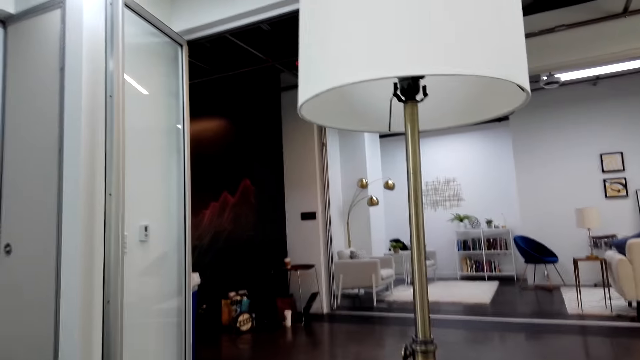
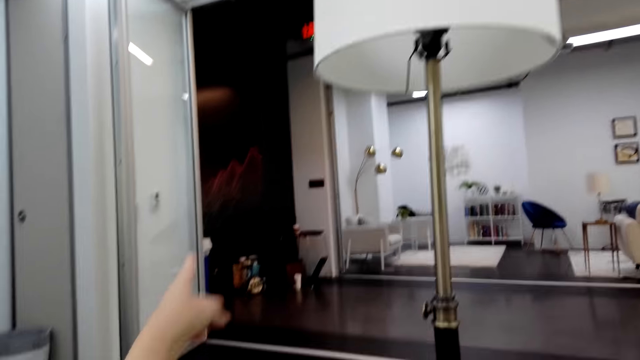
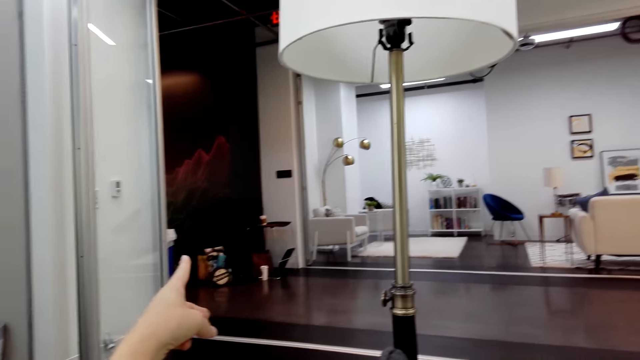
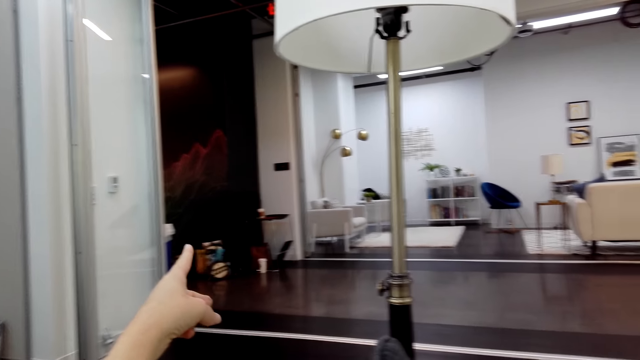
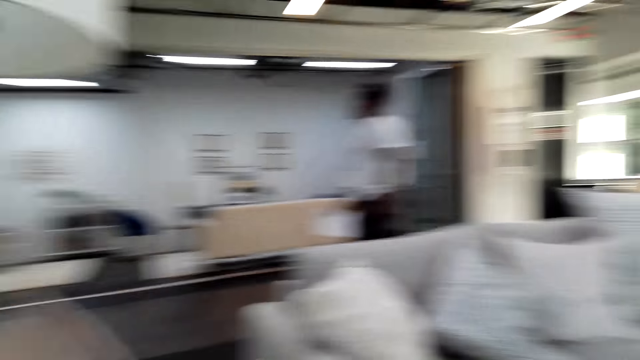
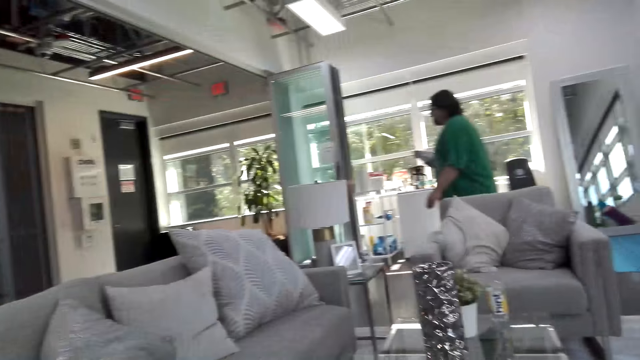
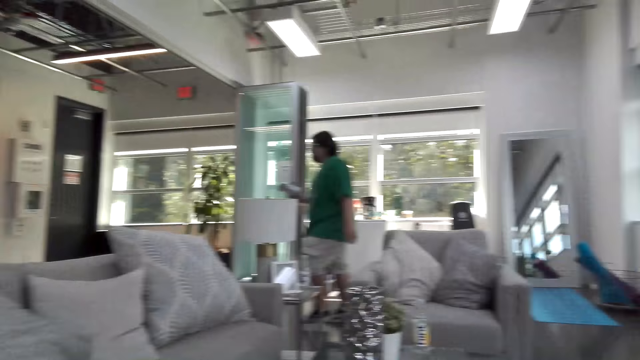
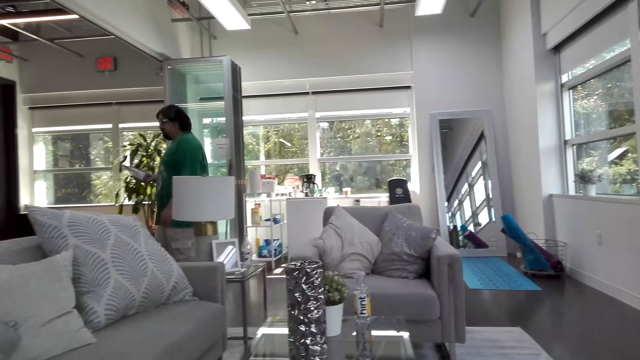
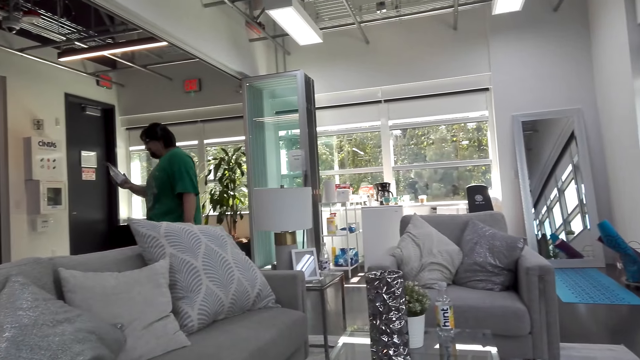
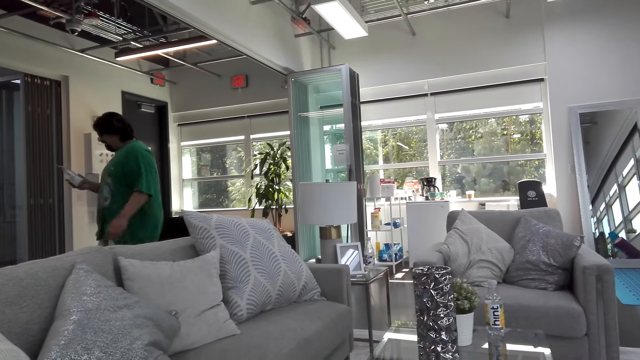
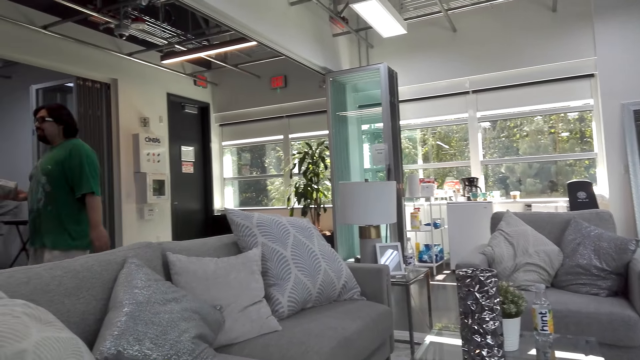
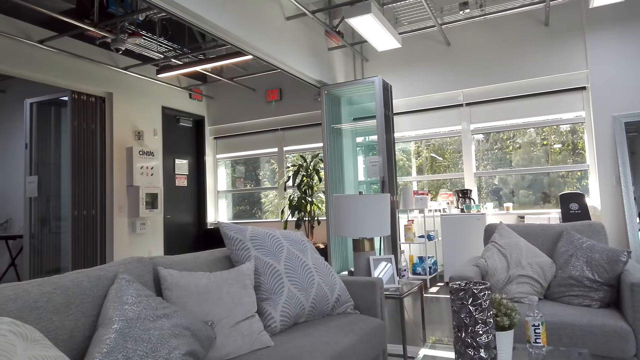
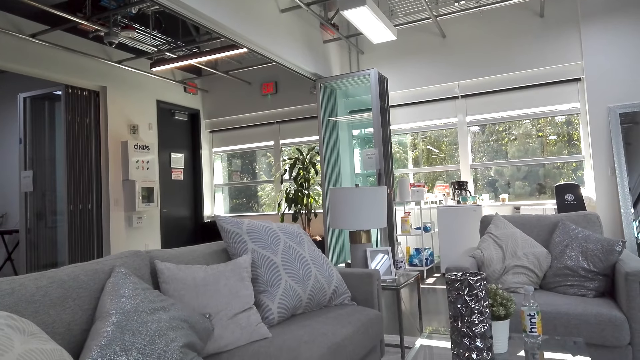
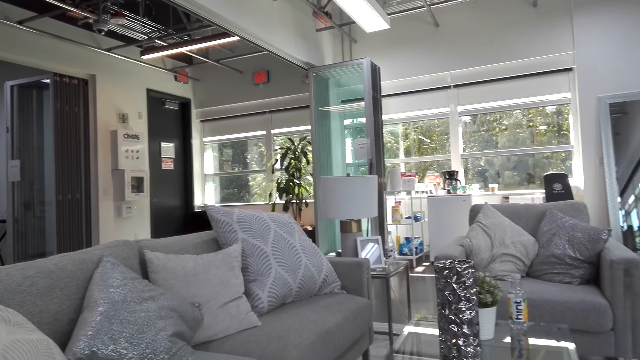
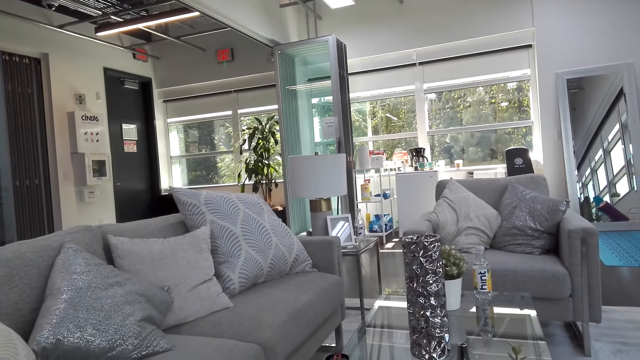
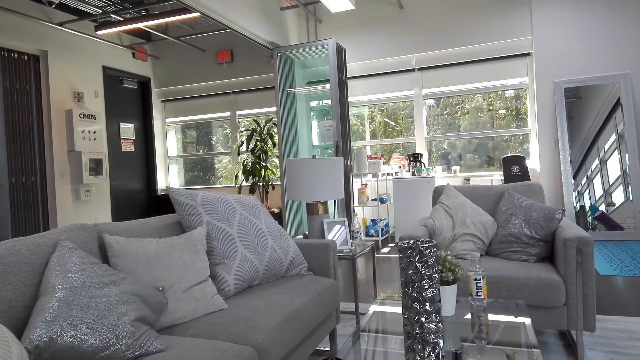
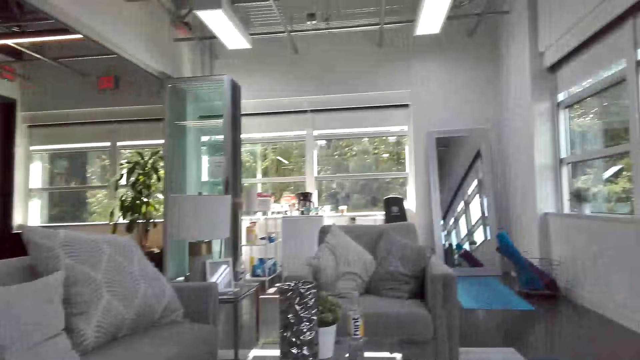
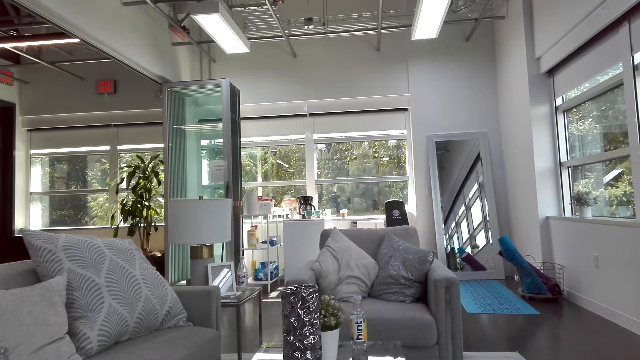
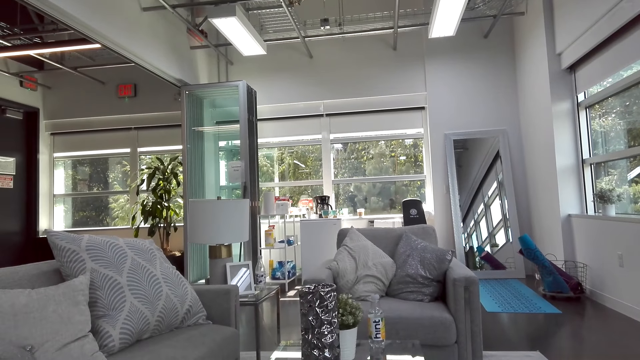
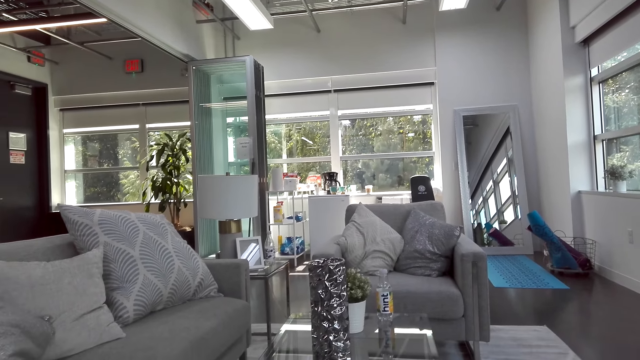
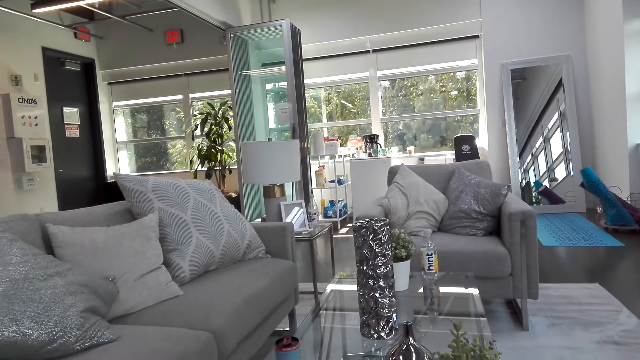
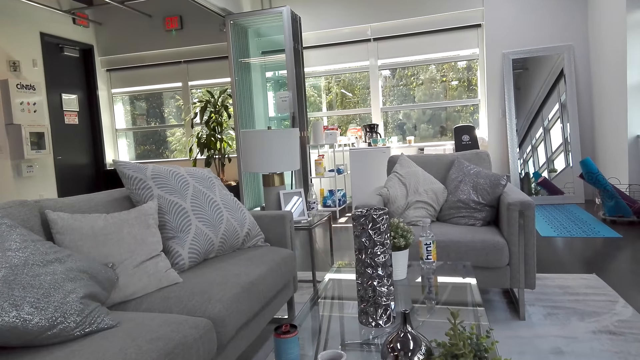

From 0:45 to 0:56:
The camera wearer moves her hand. She points to the left. A man walks to the other room. The camera wearer looks around.

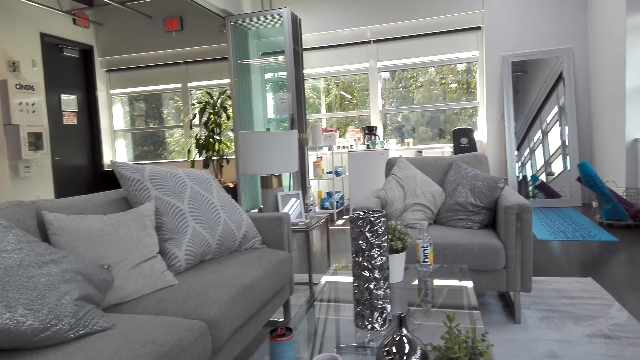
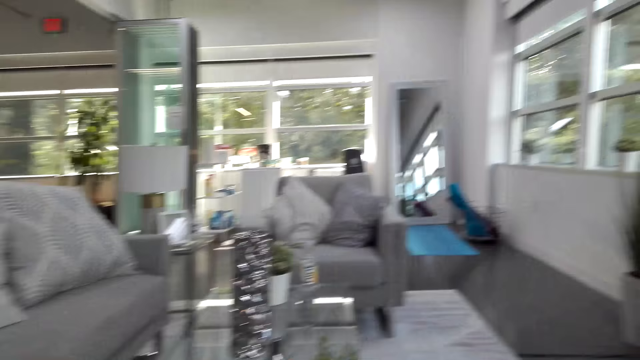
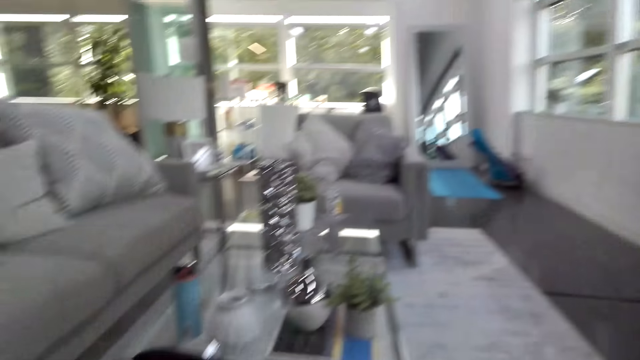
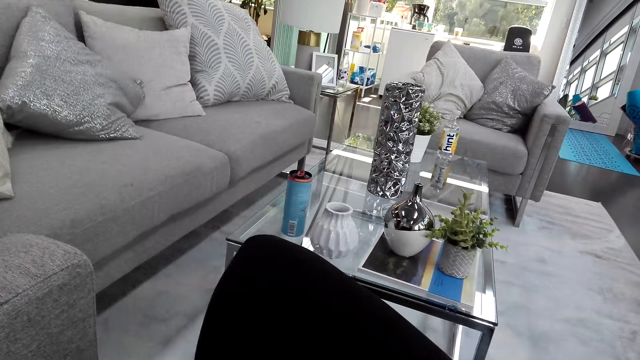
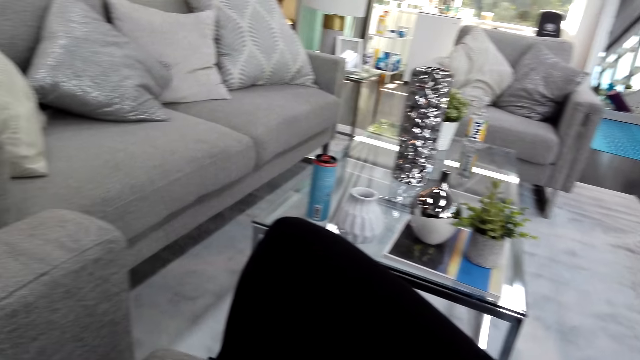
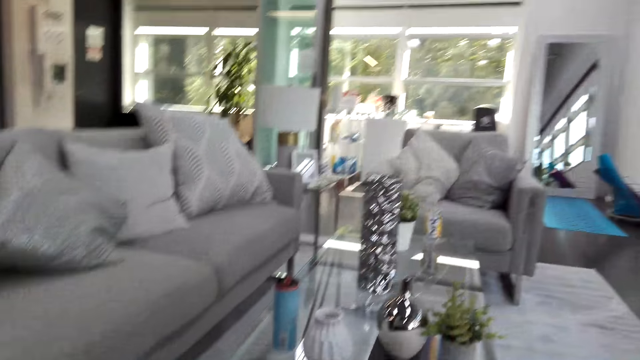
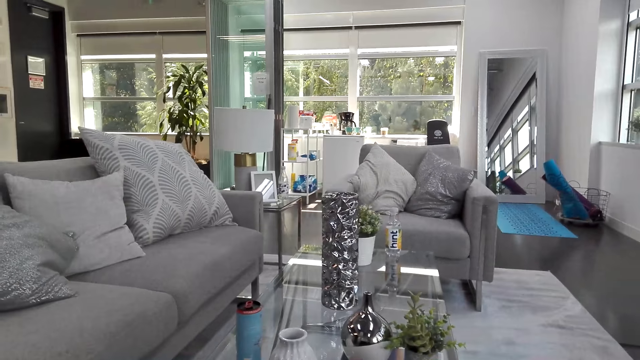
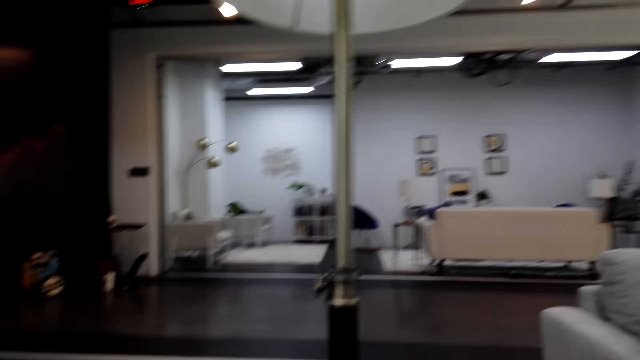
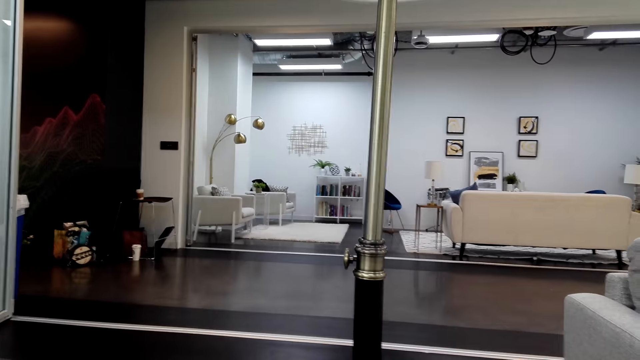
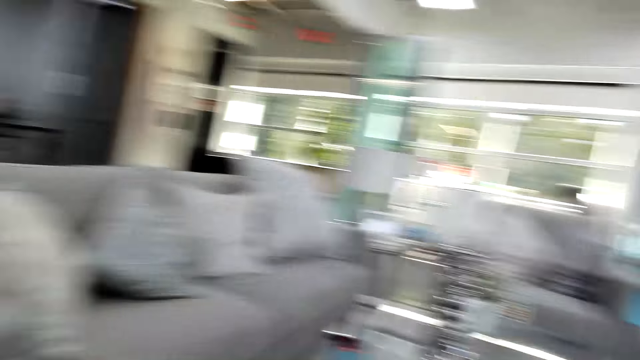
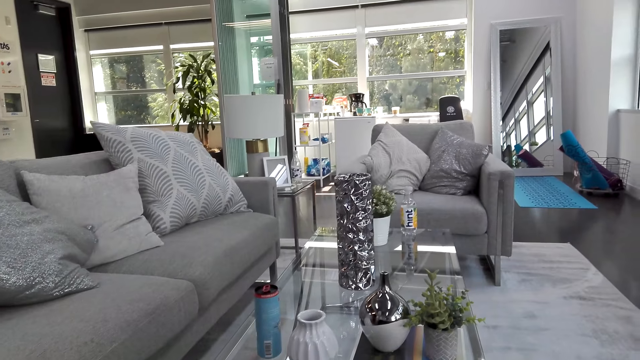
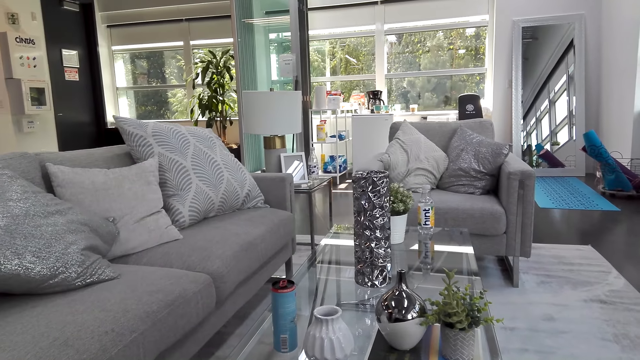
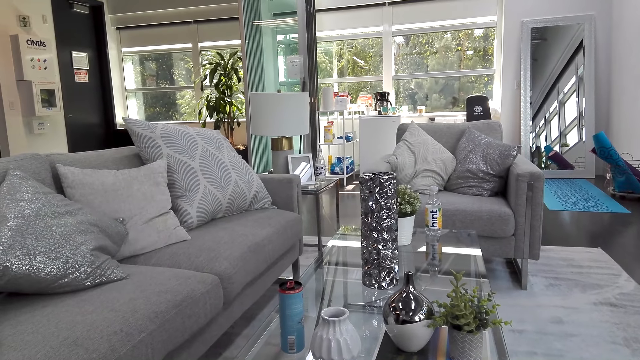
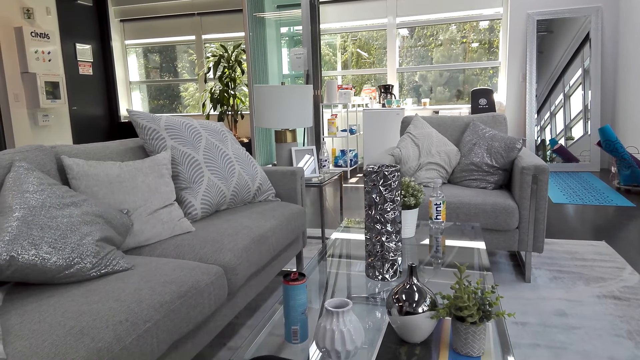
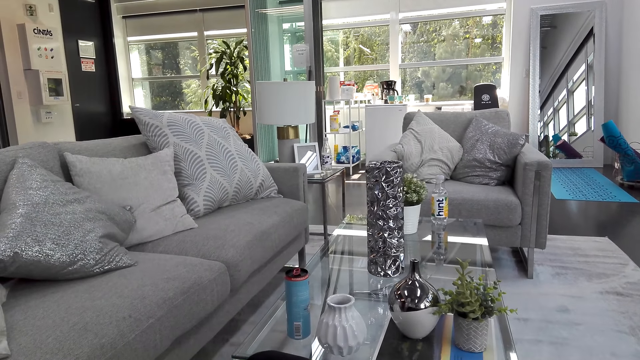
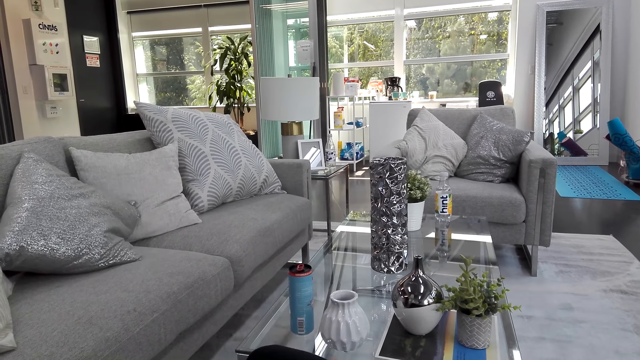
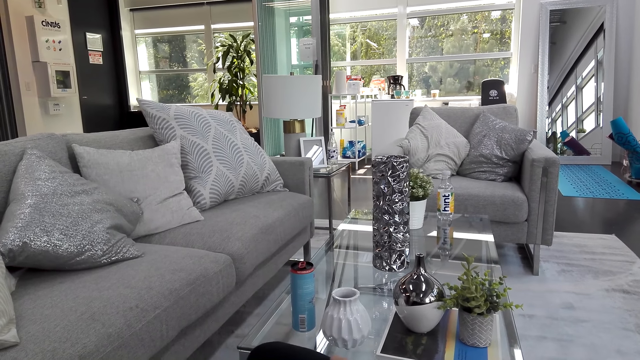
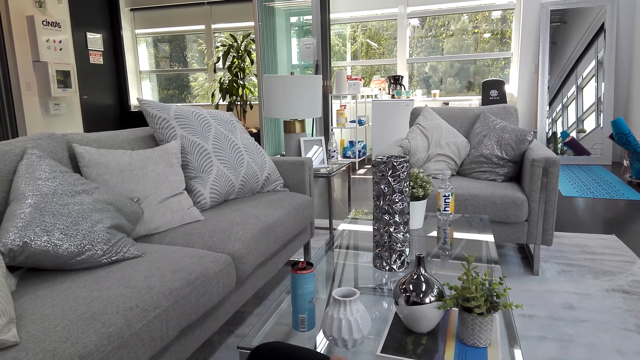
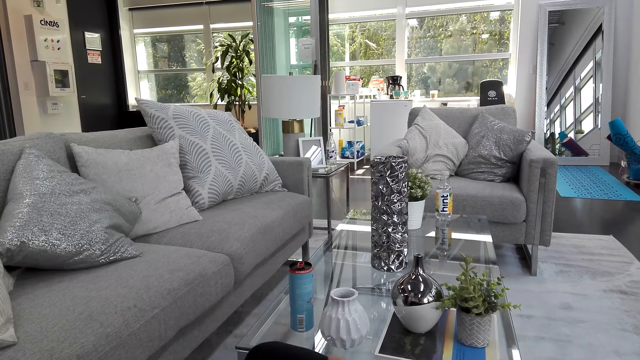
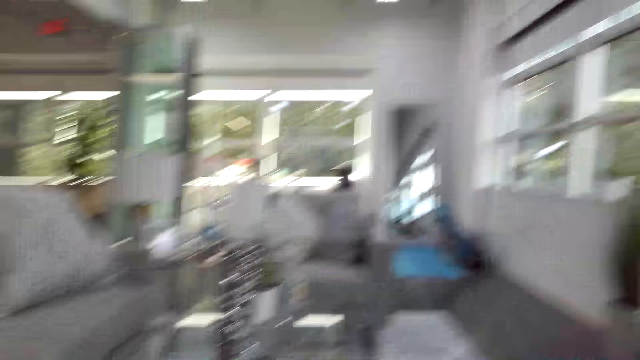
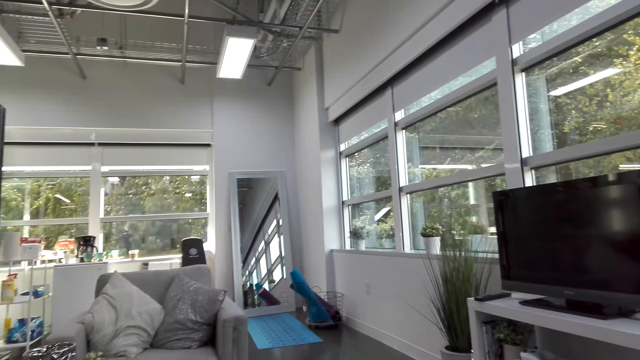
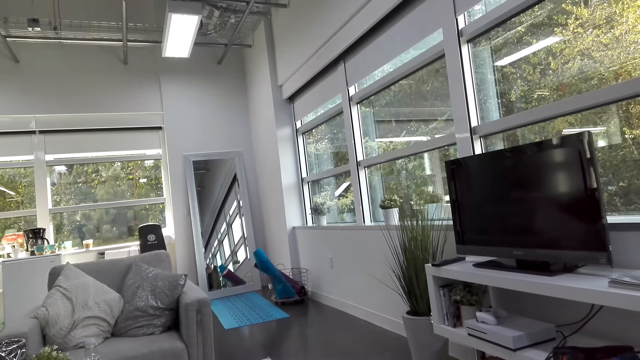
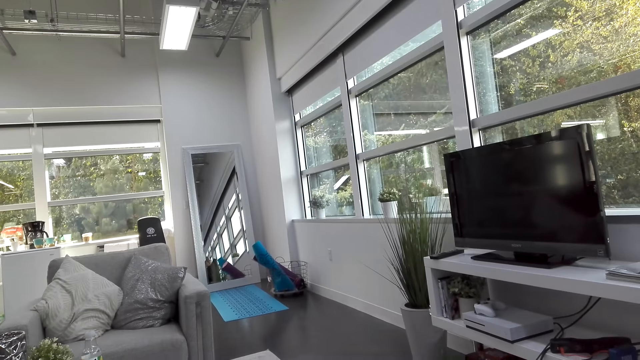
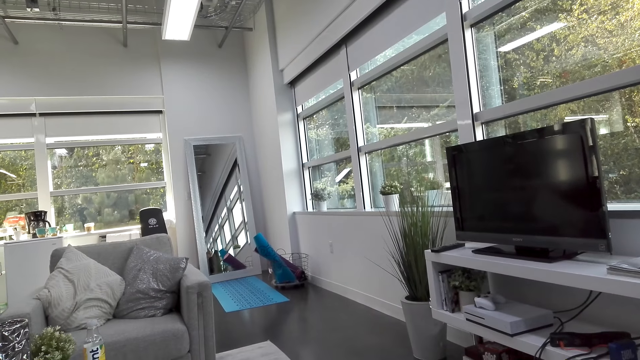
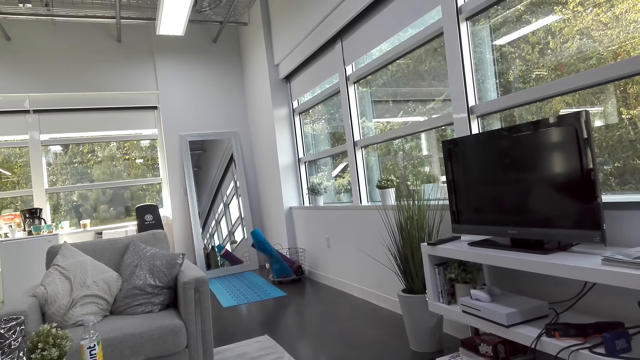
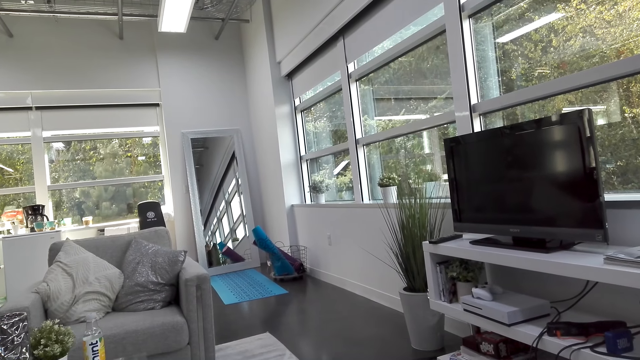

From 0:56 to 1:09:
The camera wearer moves the right hand.
